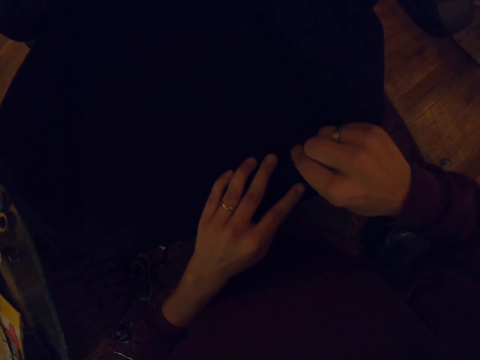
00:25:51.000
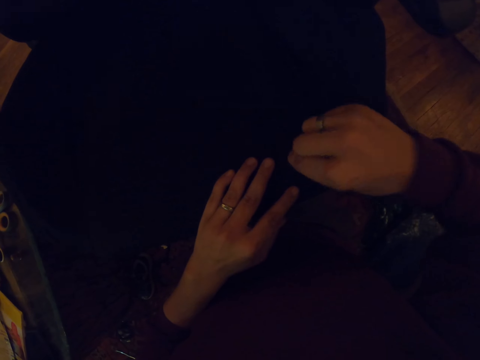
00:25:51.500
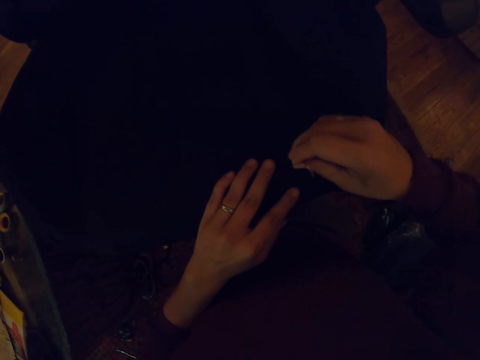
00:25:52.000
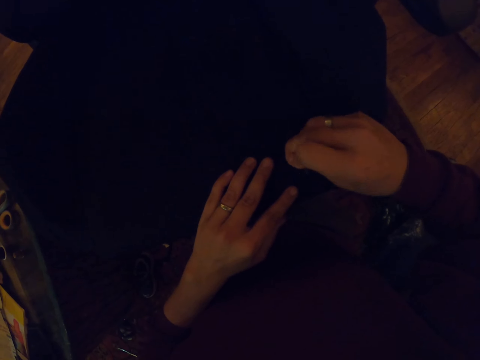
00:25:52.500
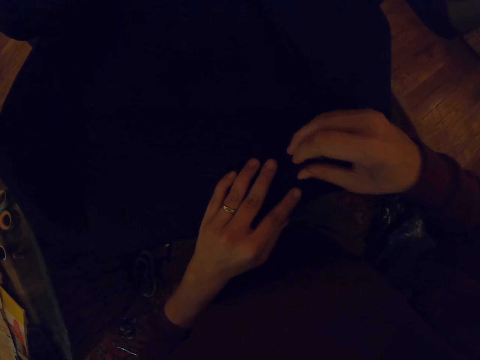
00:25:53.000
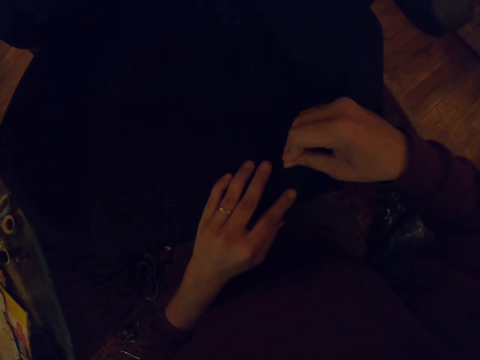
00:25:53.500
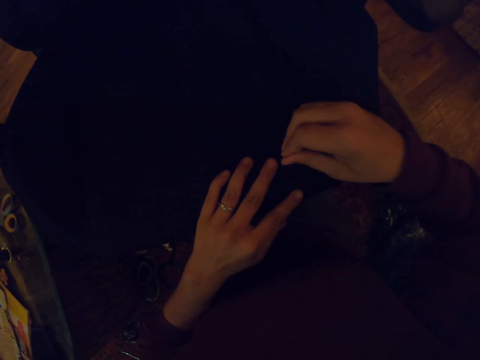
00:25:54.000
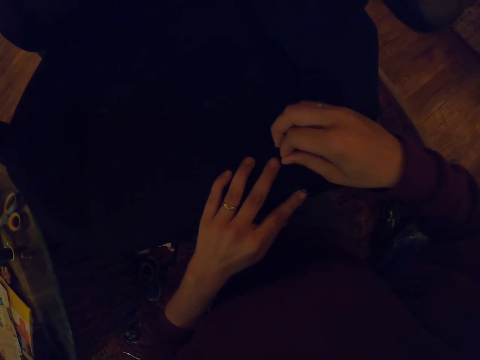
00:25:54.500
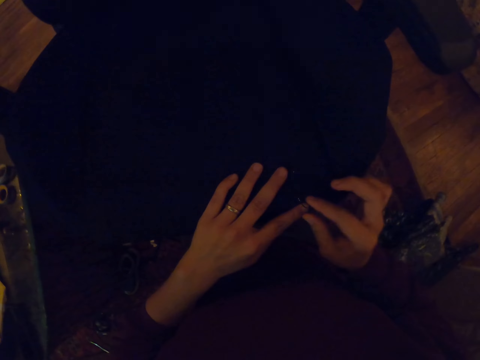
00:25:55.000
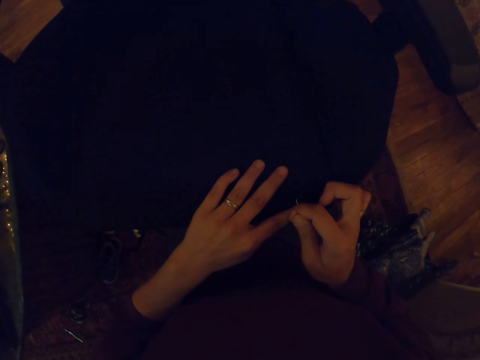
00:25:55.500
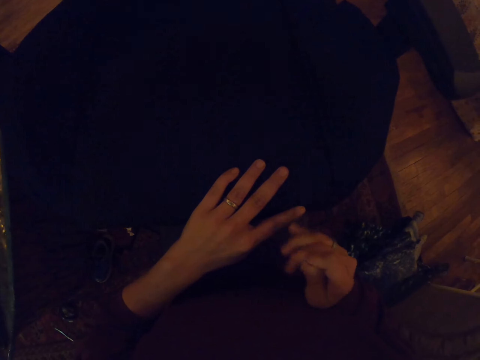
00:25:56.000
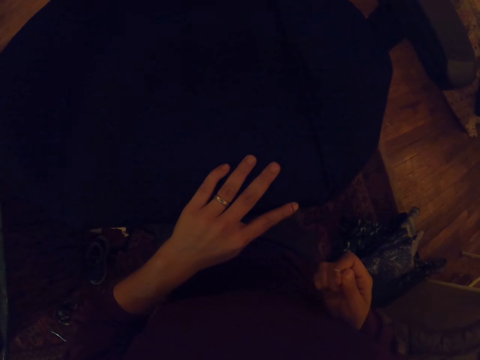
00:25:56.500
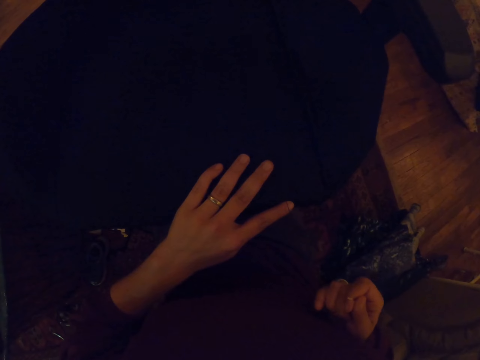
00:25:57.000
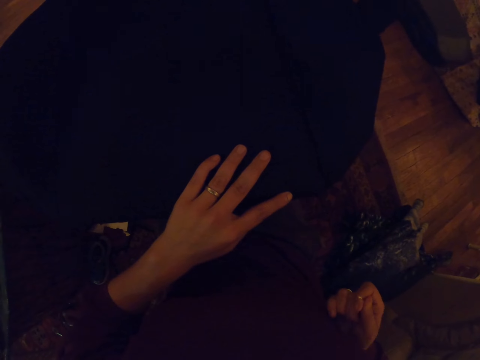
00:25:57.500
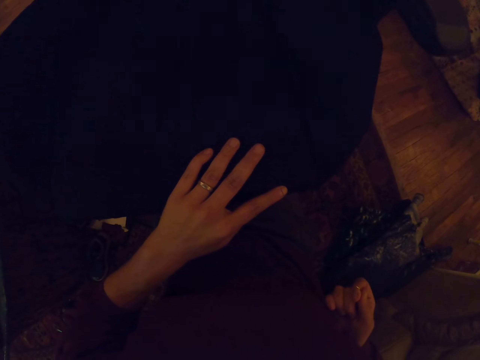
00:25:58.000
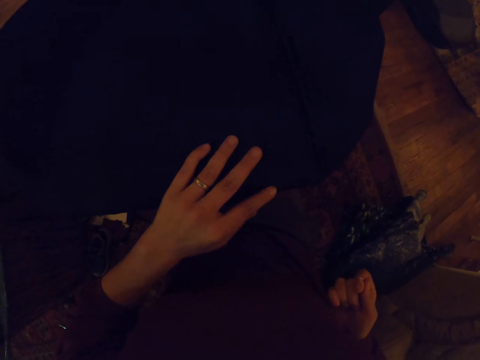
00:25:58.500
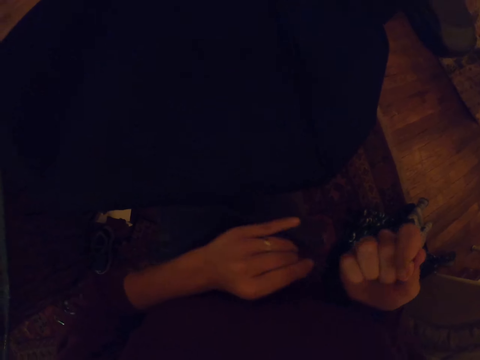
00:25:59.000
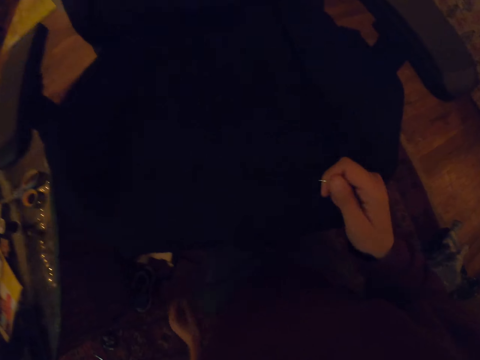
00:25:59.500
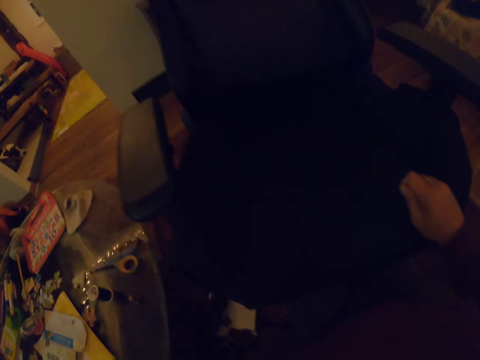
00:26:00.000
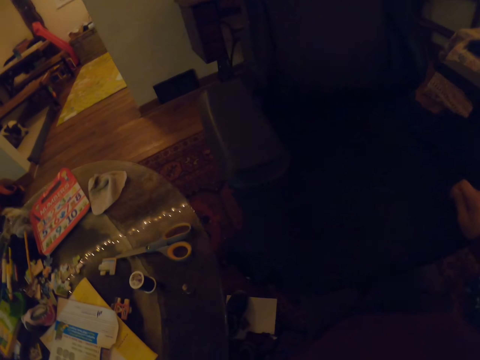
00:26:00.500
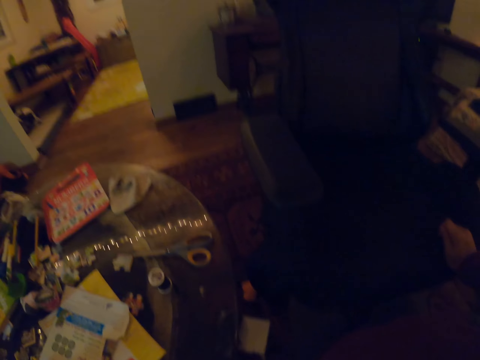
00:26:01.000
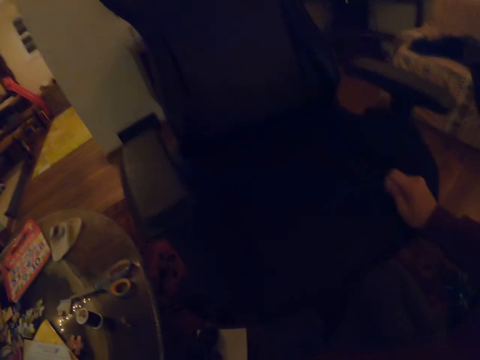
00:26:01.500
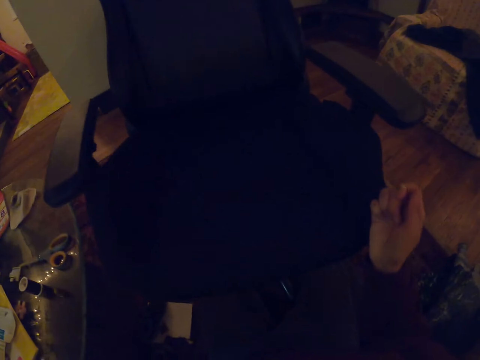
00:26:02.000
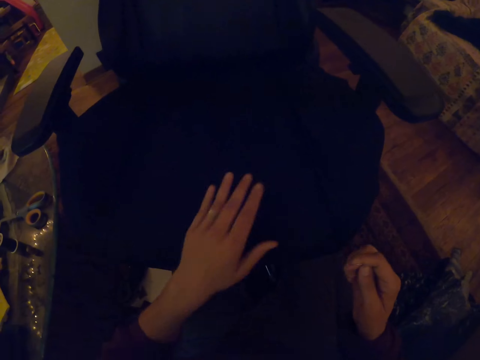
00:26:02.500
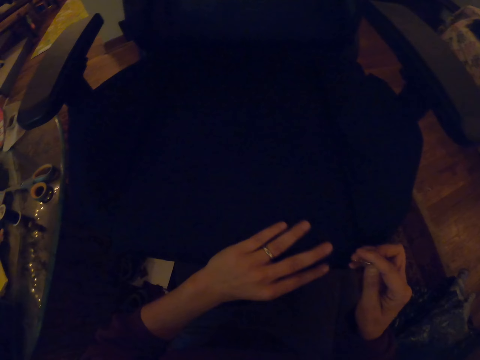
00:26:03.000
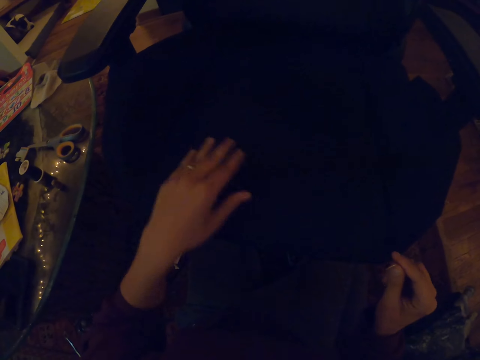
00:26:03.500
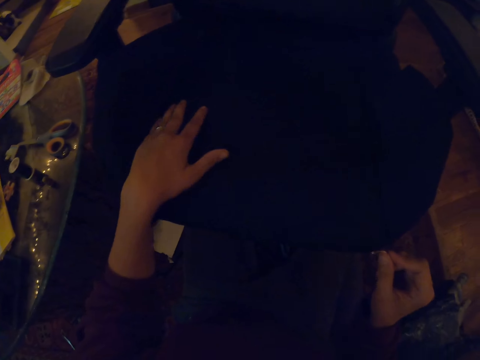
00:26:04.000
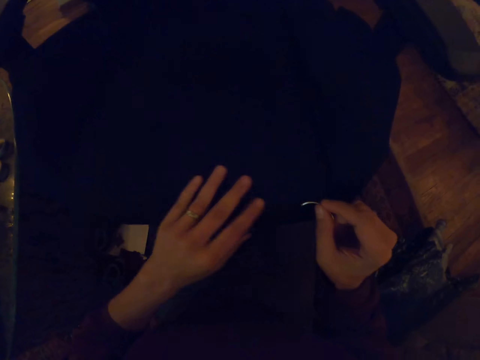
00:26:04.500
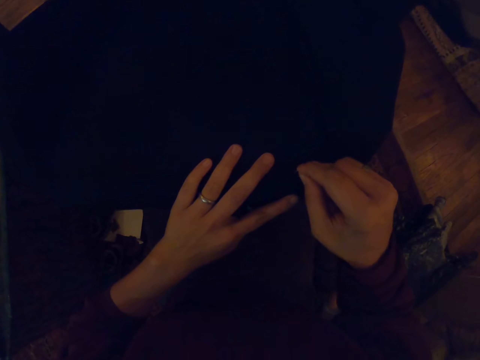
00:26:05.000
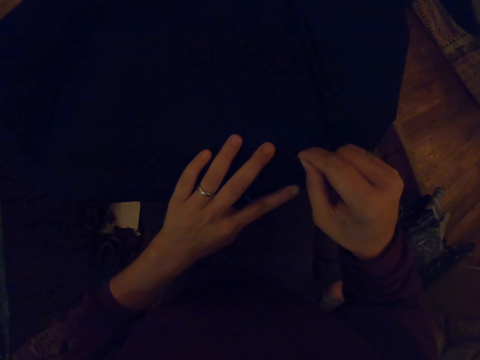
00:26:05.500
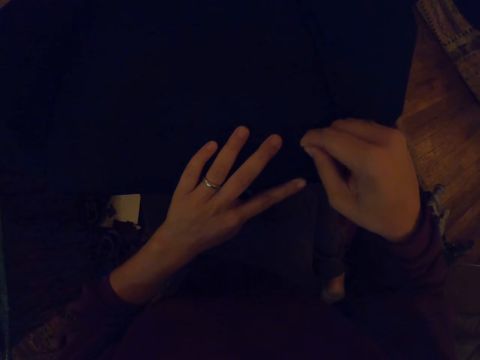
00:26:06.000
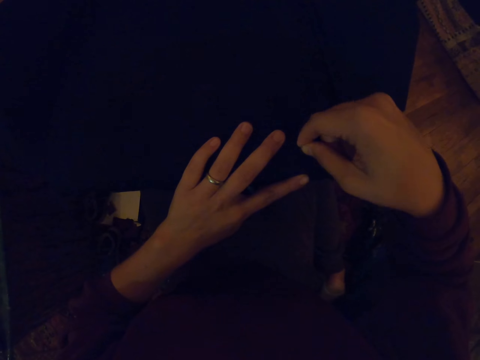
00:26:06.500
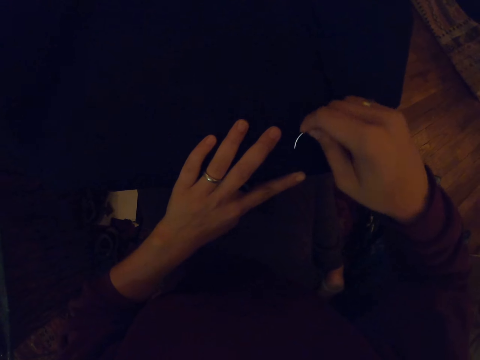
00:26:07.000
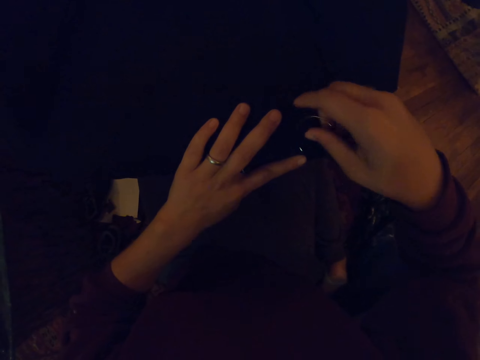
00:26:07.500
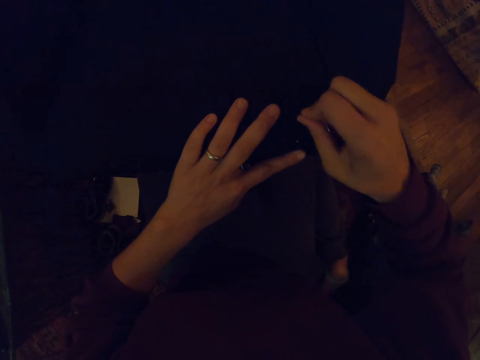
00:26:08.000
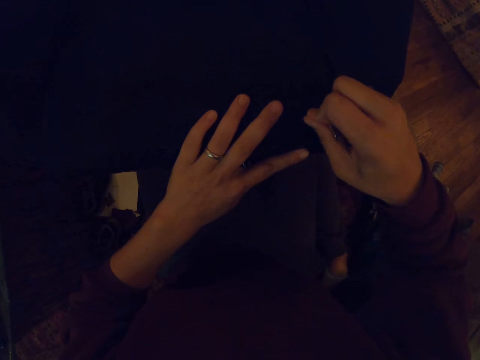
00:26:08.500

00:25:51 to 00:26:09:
The camera wearer pulls the thread with the right hand. They hold the thread with the left hand, move the right hand to the chair and touch the chair with the left hand. They sew the chair with a needle and thread.

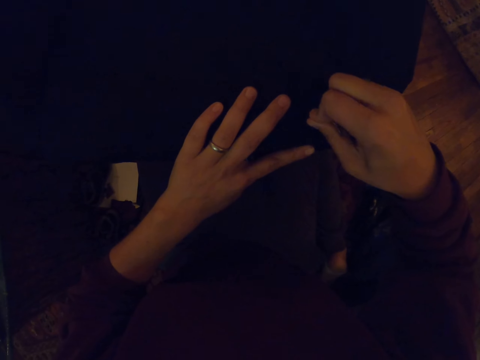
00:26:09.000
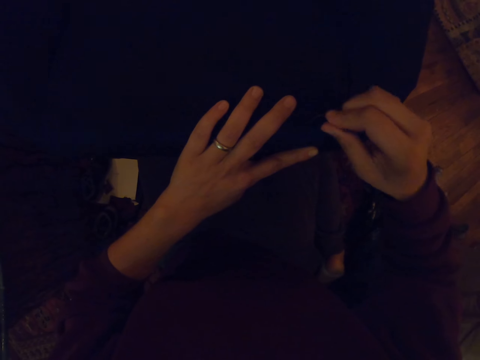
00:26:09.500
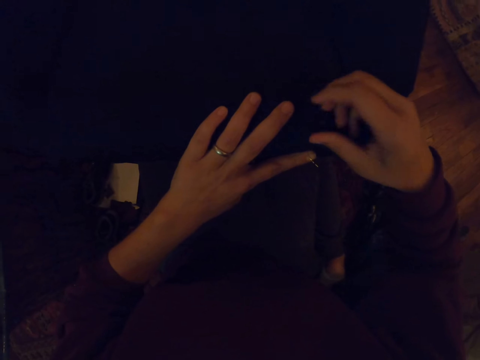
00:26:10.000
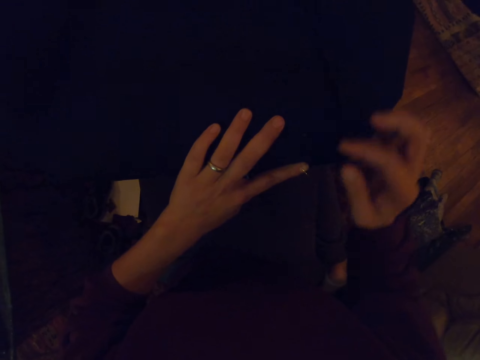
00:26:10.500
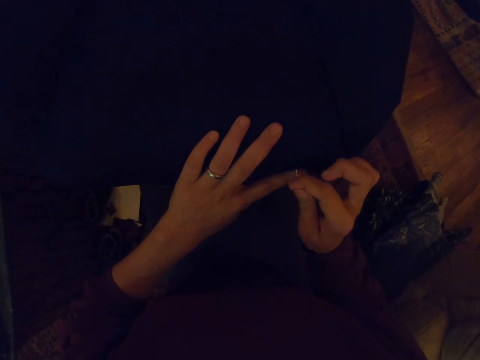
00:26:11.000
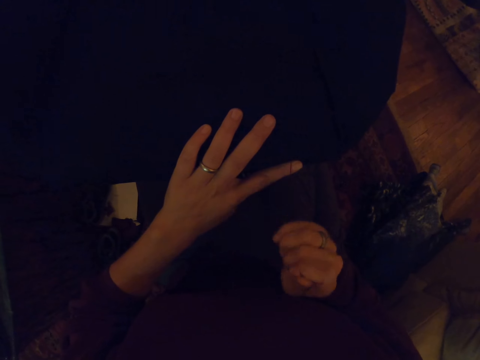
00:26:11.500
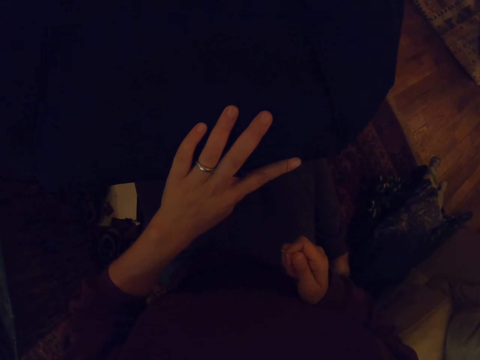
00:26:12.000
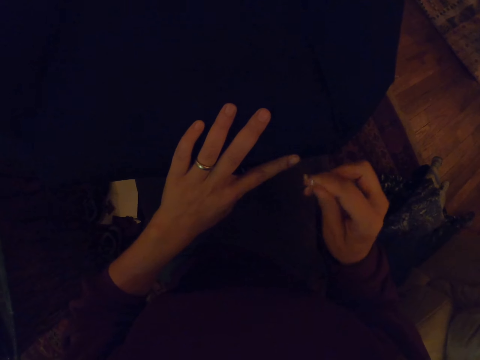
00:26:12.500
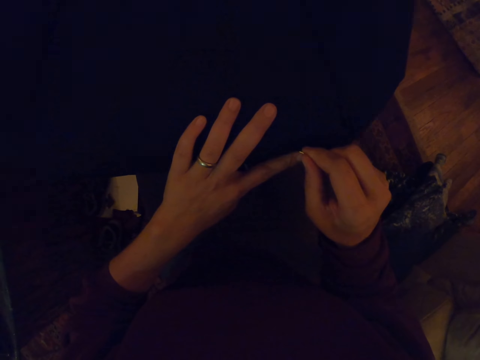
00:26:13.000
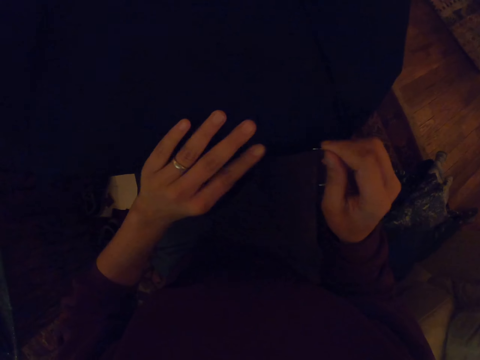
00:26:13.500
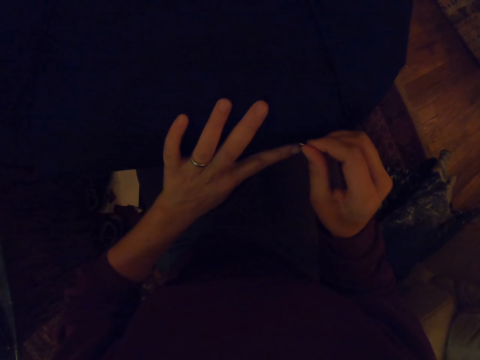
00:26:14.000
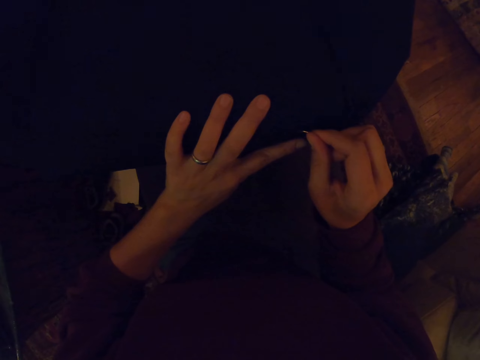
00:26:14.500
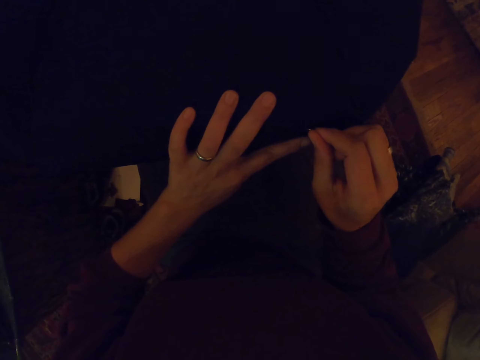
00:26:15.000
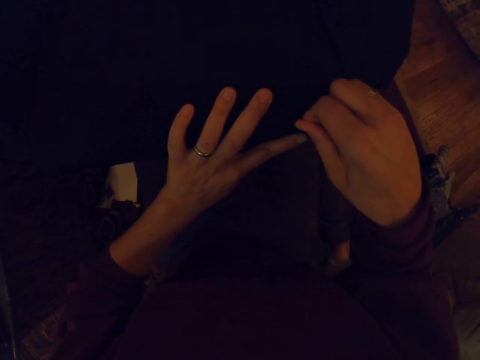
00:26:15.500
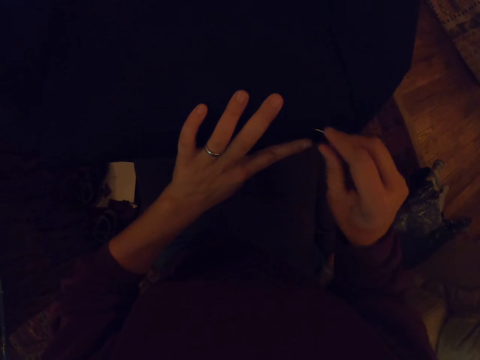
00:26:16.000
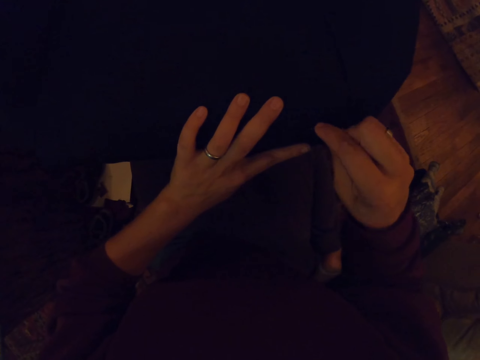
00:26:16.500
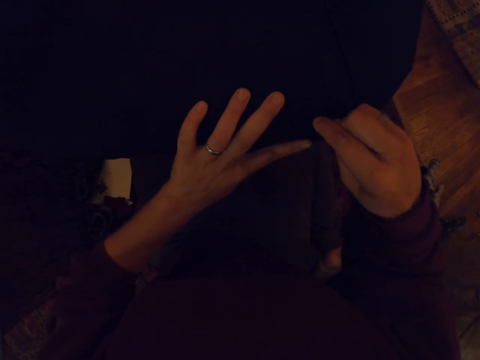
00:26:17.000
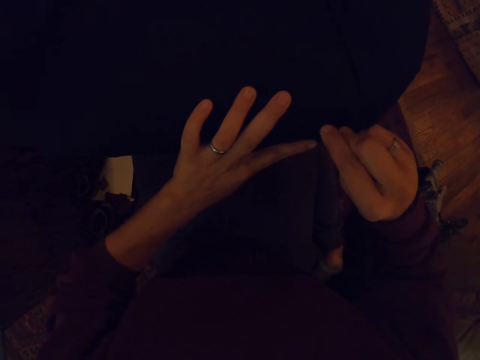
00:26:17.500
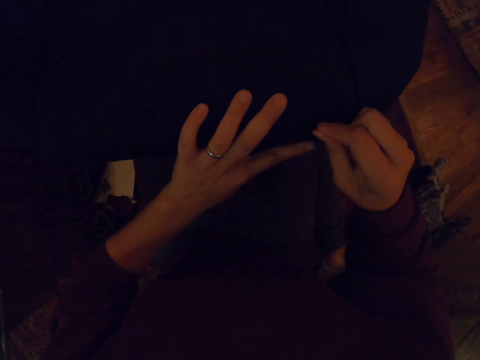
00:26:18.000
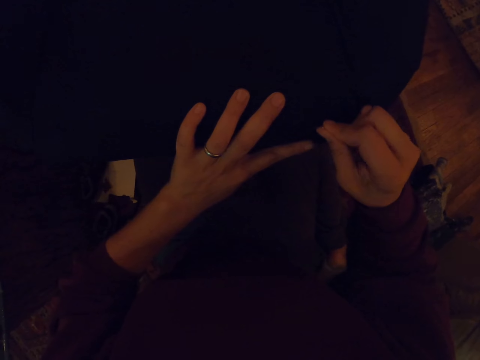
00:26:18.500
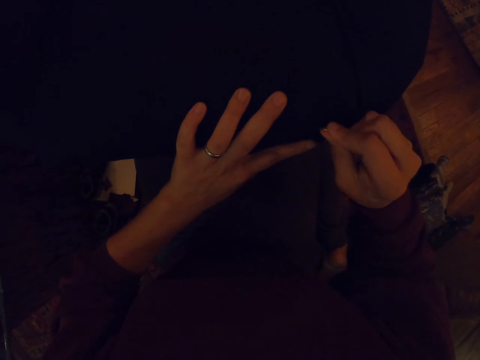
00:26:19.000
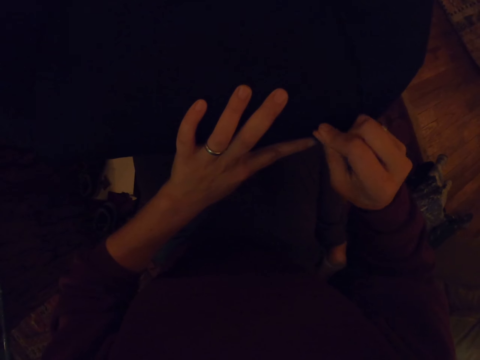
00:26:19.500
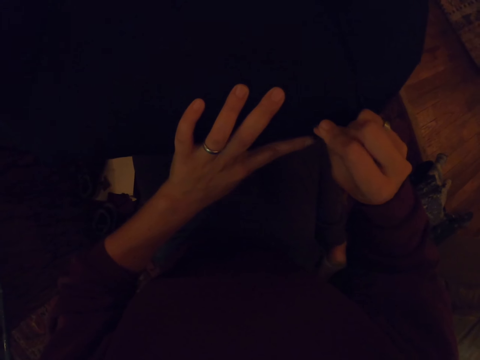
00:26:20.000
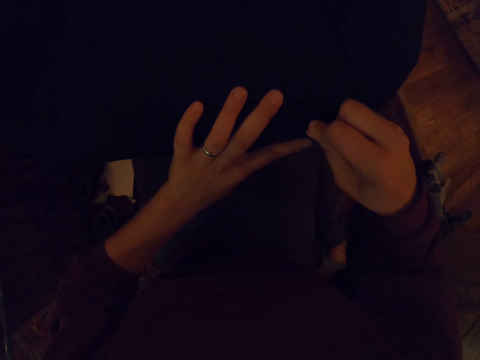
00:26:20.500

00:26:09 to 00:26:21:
The camera wearer pulls the thread with the right hand. They sew the chair with a needle and thread.
